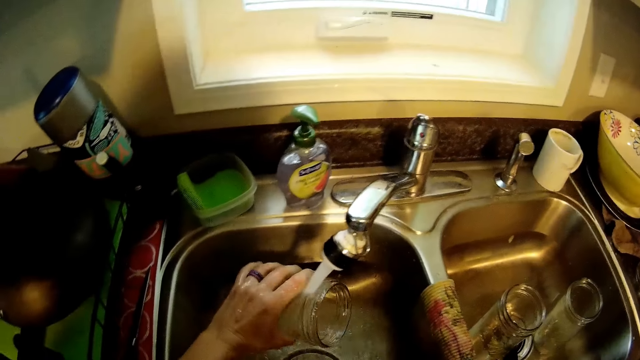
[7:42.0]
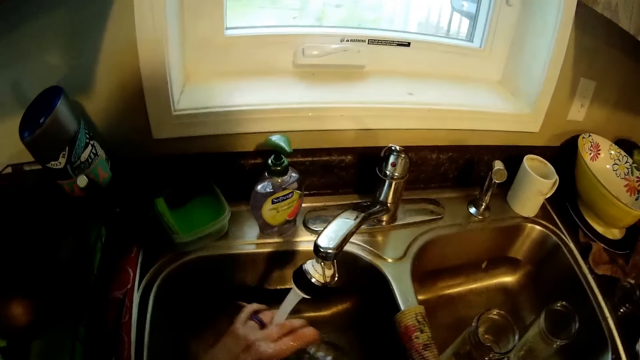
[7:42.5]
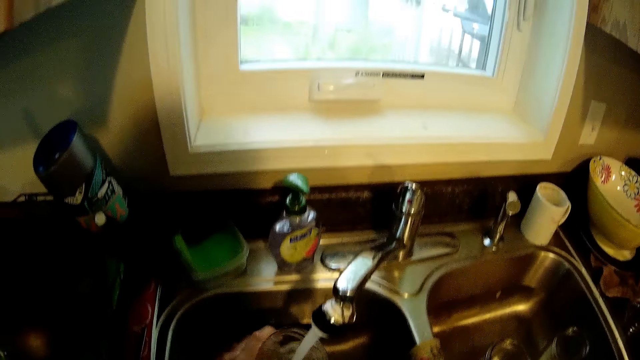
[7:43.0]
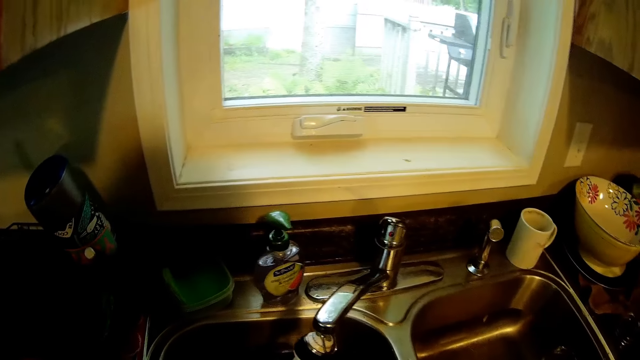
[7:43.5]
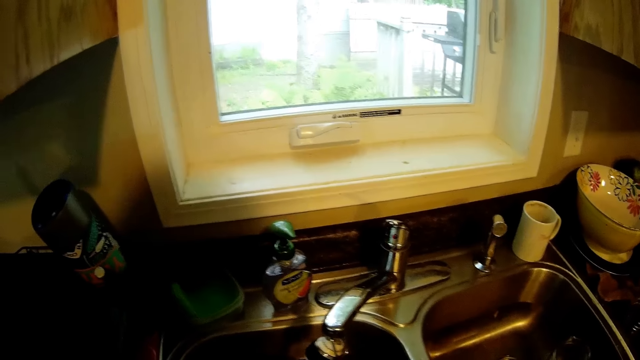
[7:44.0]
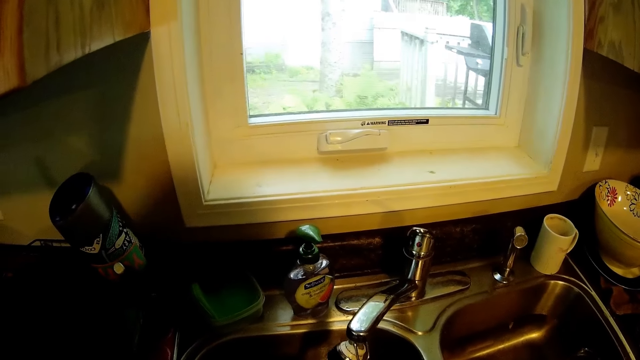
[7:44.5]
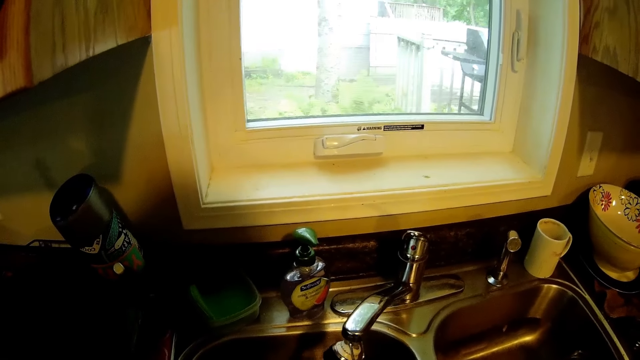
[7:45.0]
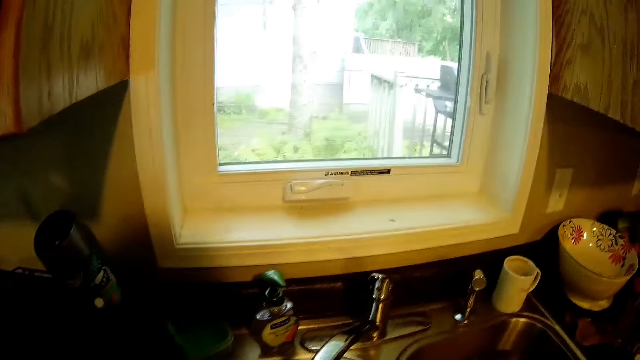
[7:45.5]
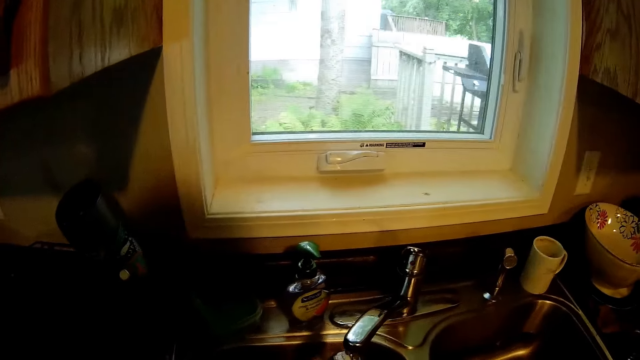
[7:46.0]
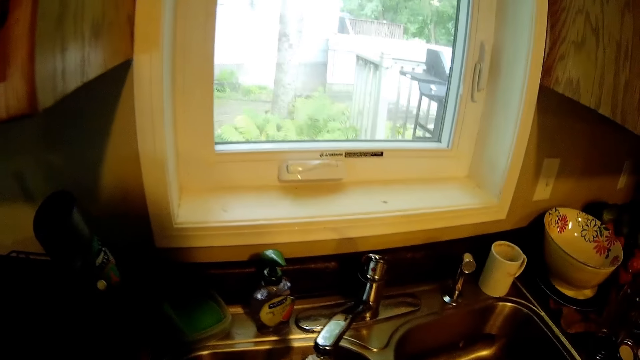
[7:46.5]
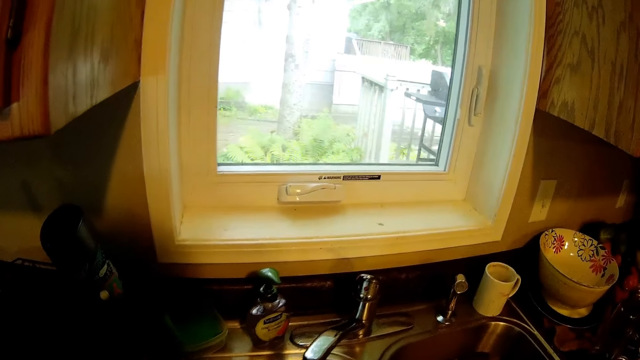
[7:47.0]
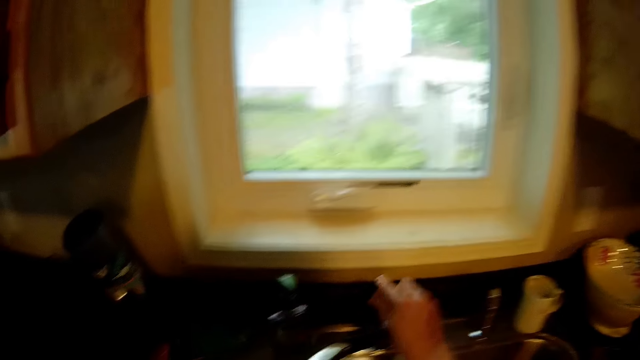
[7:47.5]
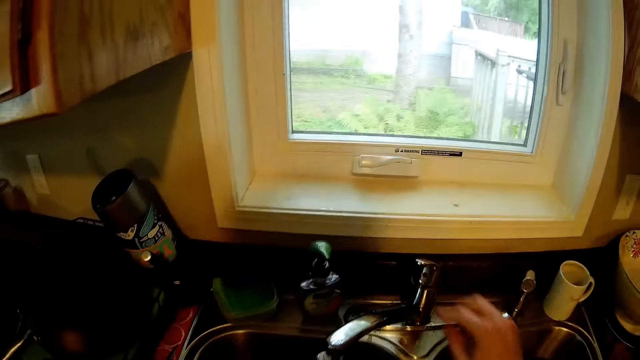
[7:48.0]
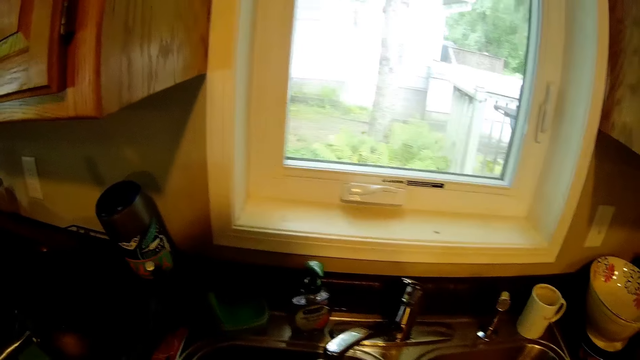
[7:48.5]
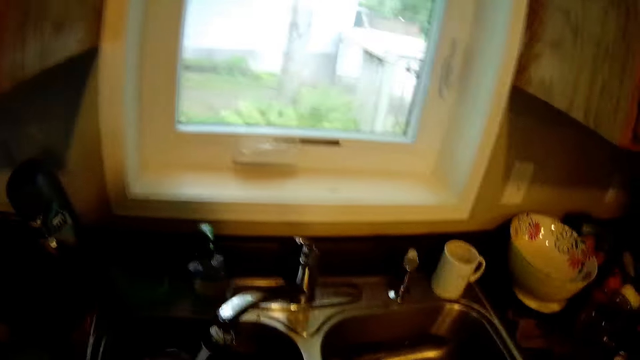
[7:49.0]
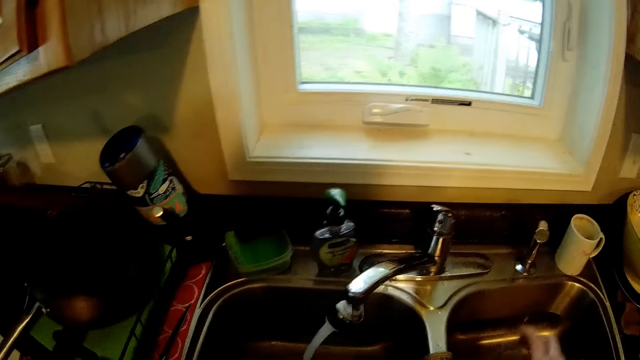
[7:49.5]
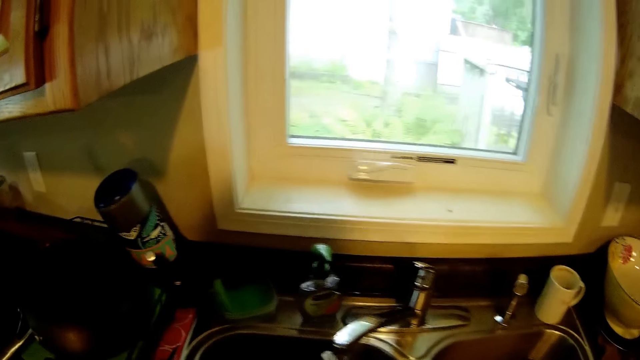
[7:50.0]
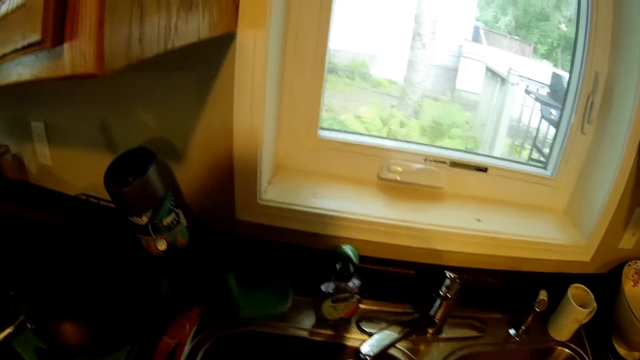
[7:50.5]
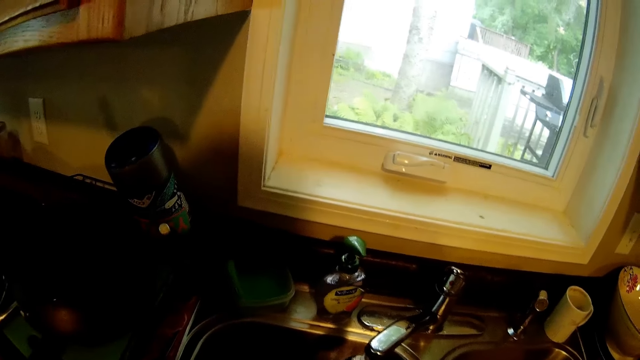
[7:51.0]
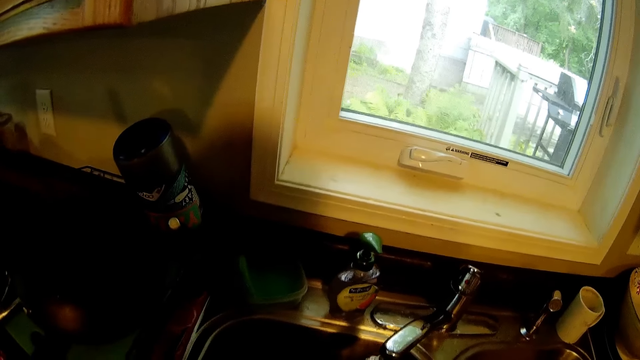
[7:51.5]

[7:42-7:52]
The camera wearer touches the tap handle.

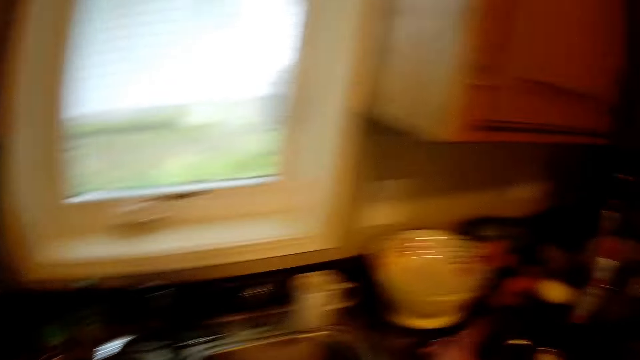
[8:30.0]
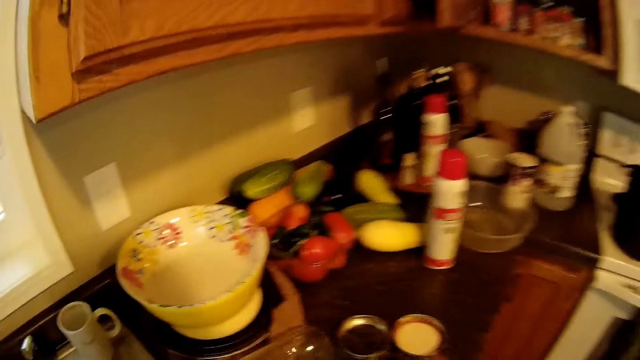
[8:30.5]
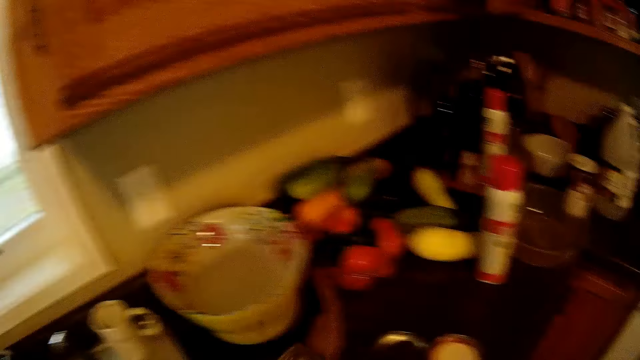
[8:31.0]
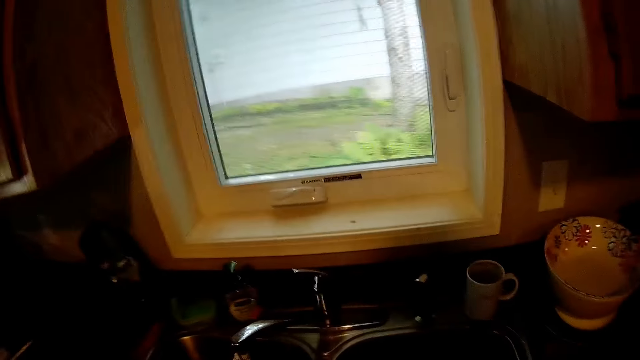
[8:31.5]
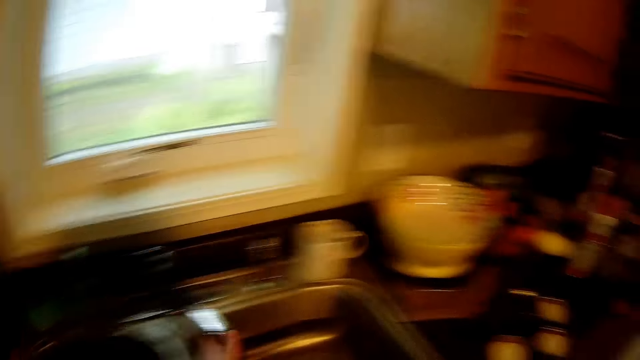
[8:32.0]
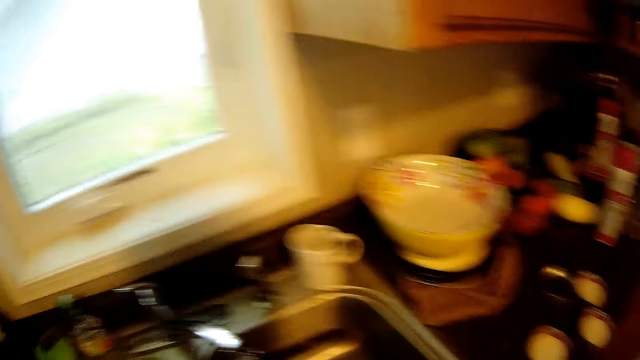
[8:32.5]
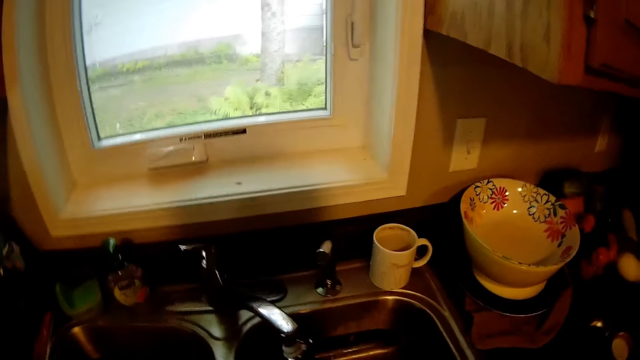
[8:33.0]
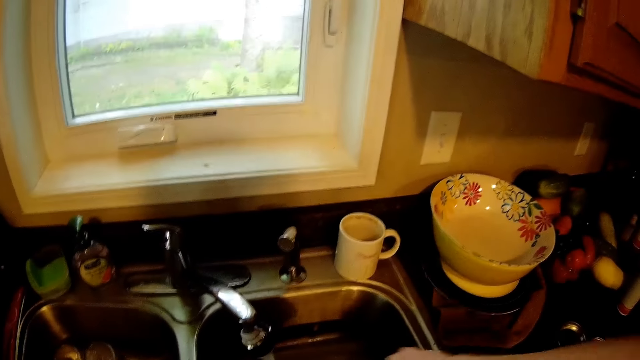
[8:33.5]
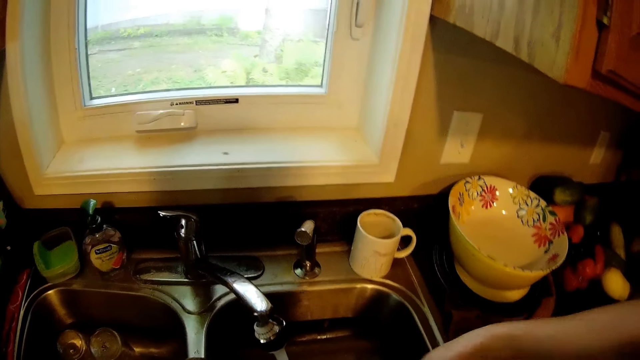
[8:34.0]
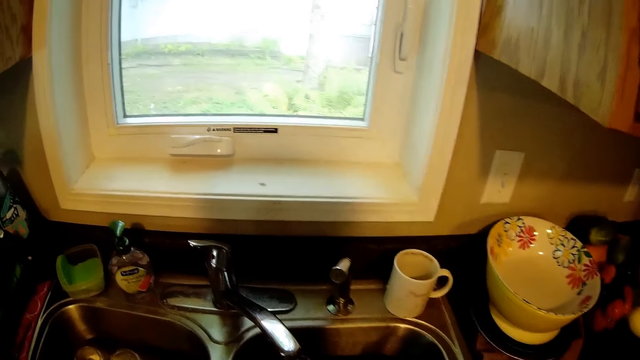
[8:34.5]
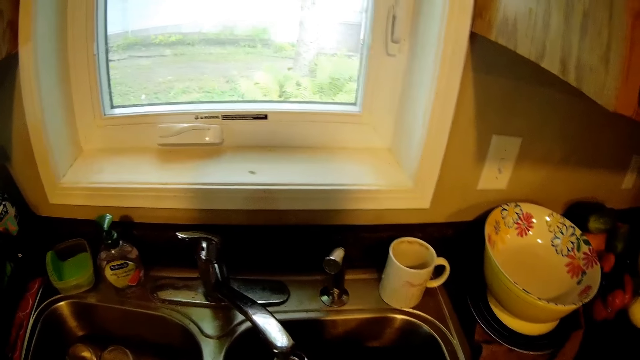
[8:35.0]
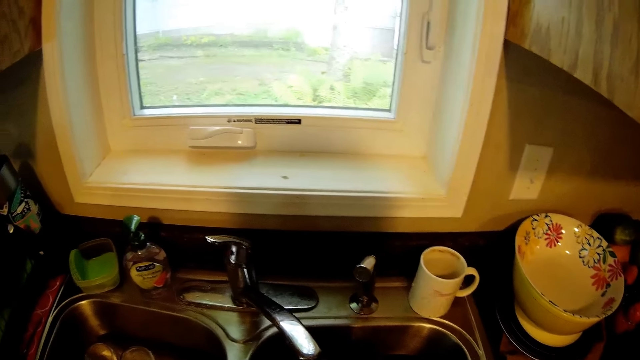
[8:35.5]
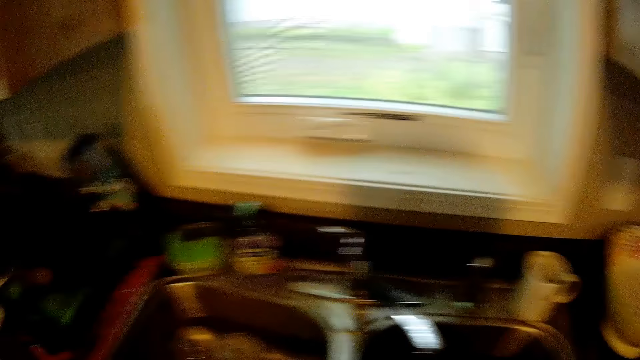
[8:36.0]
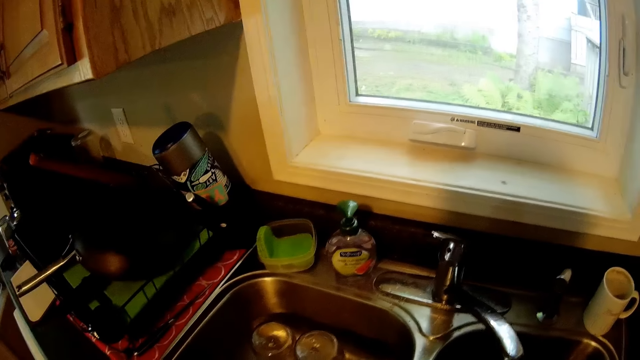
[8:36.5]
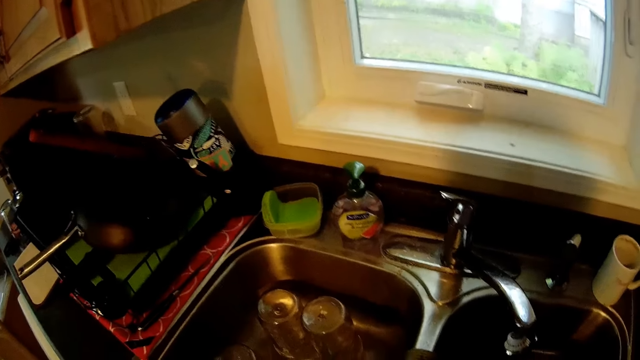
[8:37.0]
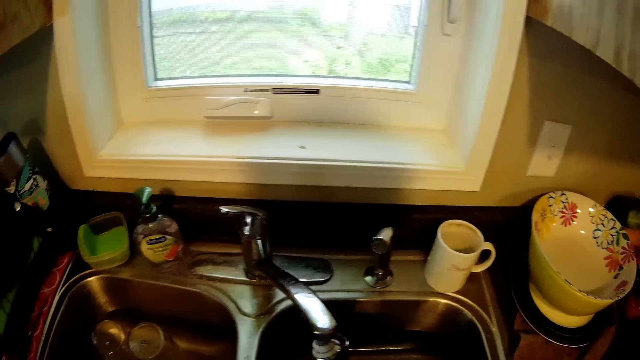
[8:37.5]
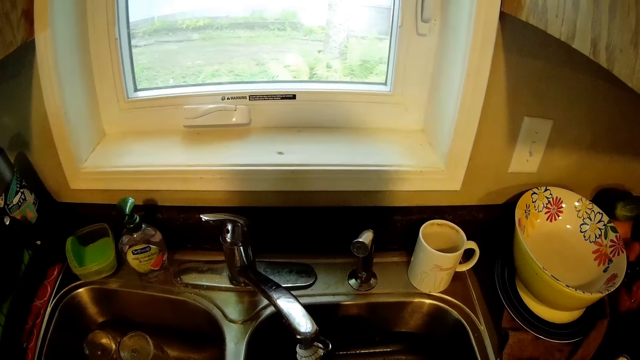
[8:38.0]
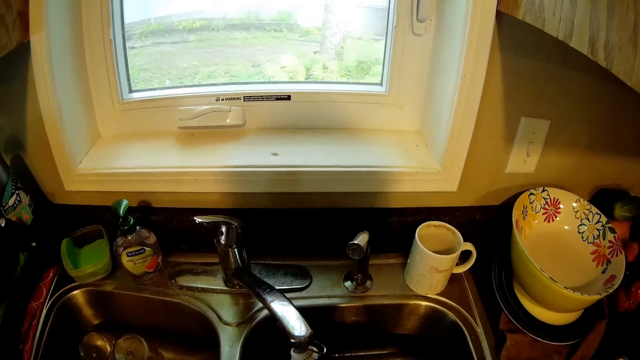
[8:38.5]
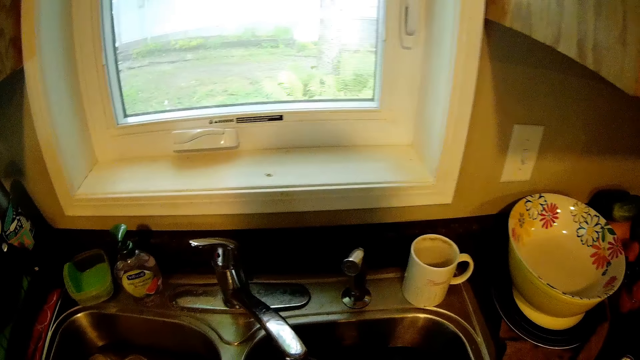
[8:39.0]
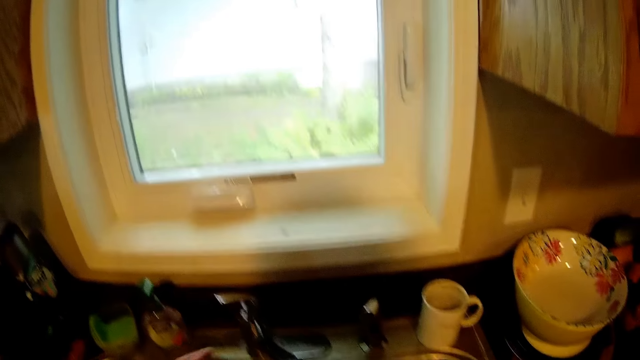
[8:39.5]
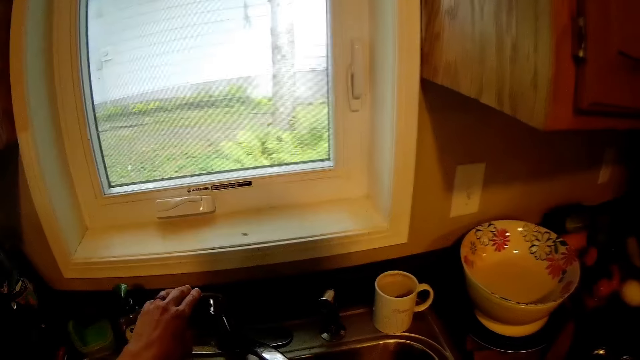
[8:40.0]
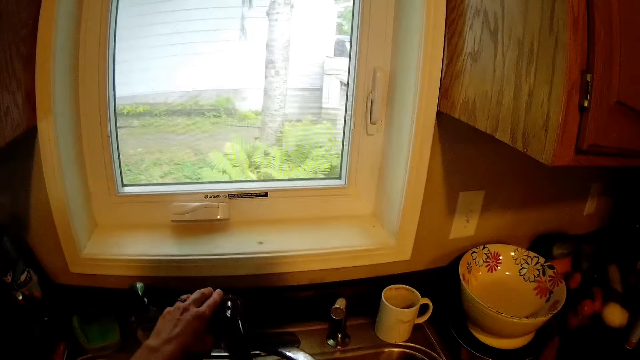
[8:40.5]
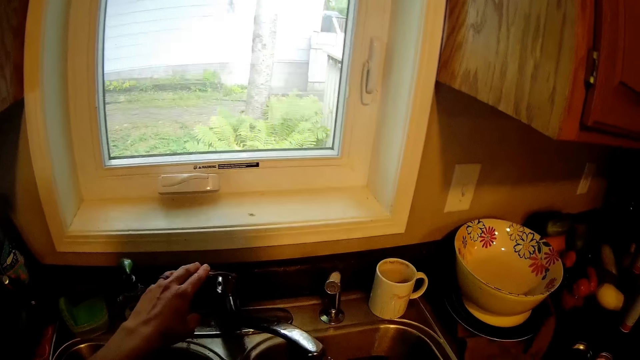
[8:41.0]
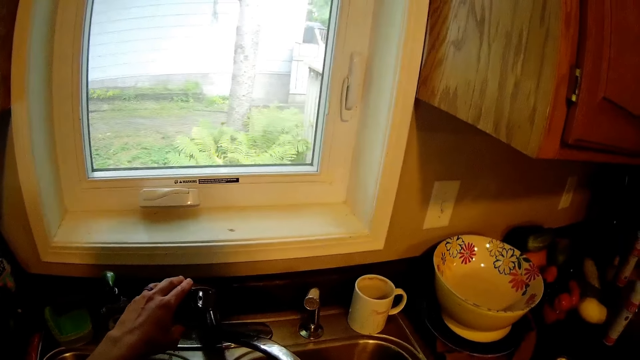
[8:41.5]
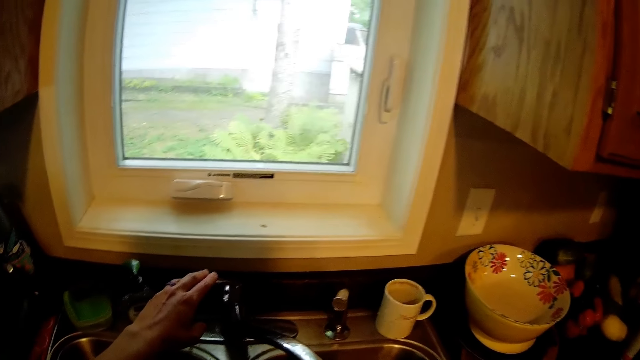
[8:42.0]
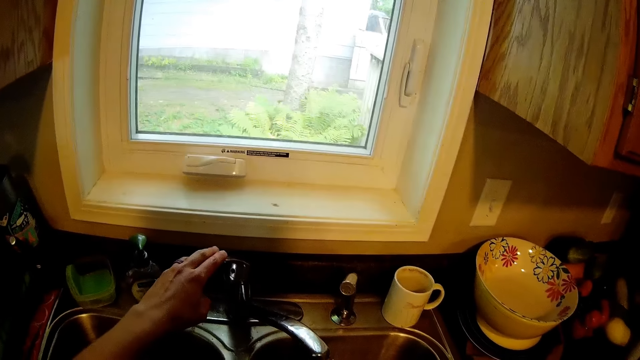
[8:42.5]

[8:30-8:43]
The camera wearer turns the tap to the other sink bowl. They rinse the glass jar. They close the tap.
